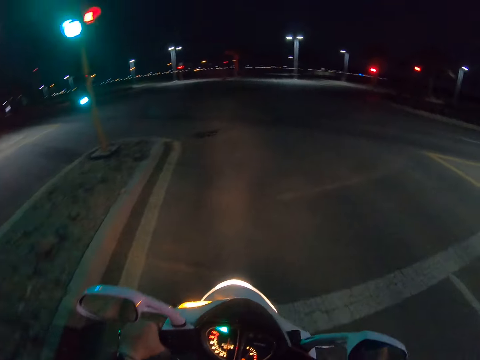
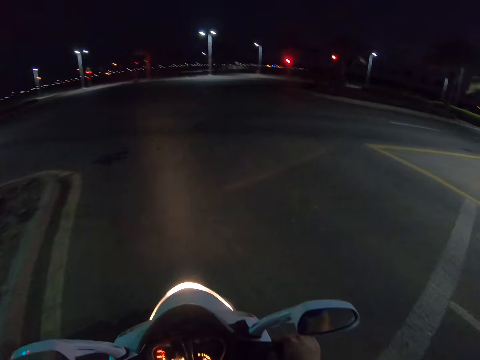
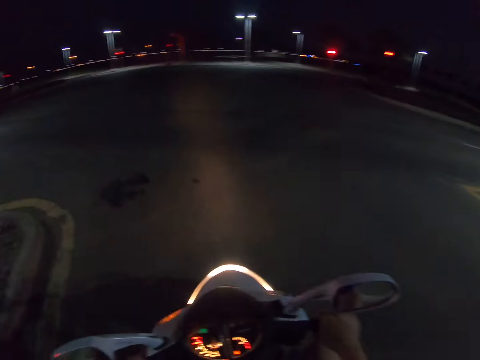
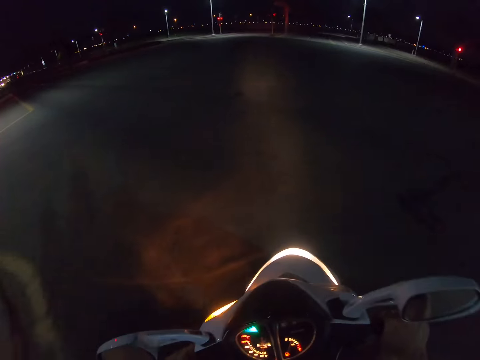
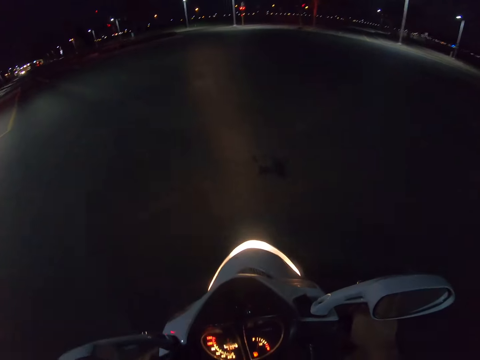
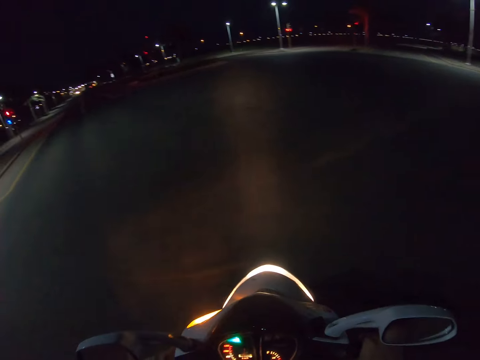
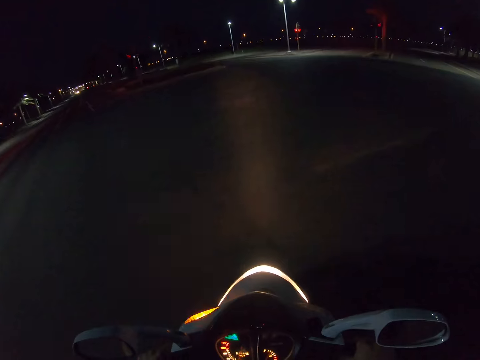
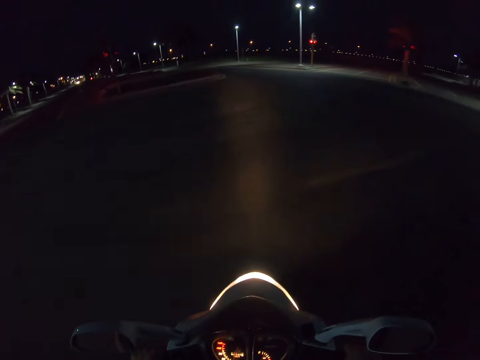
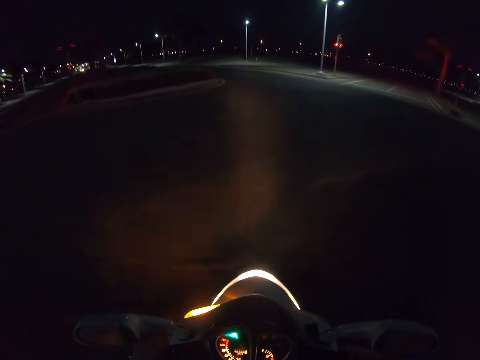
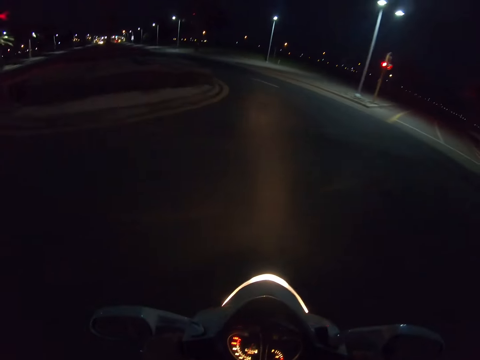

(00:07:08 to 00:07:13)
The camera wearer rides a motorbike on the road.

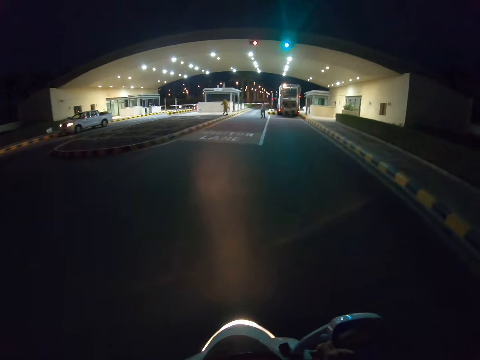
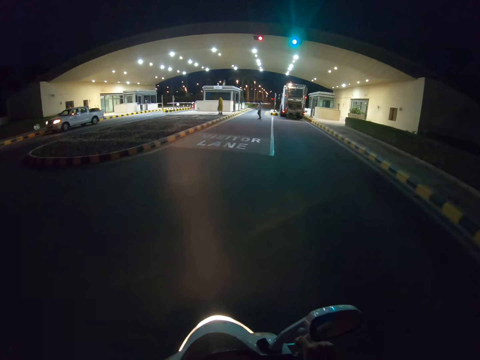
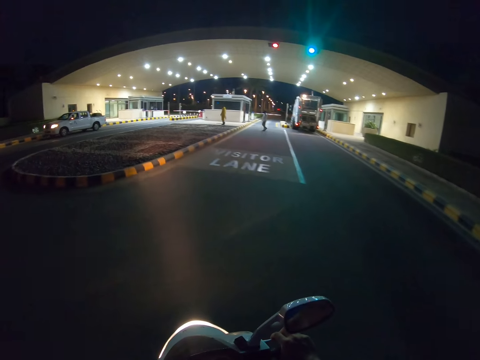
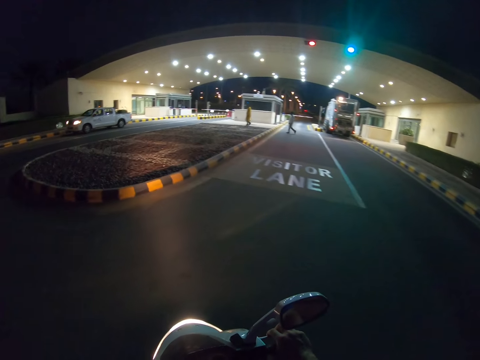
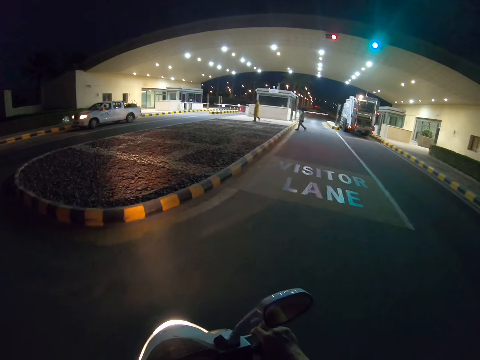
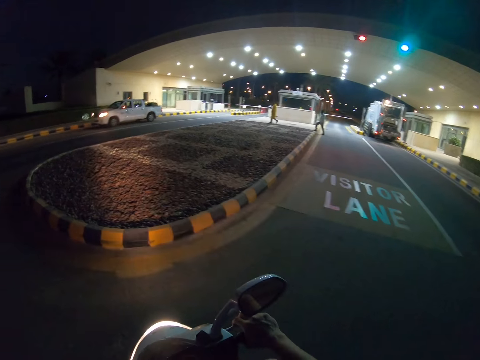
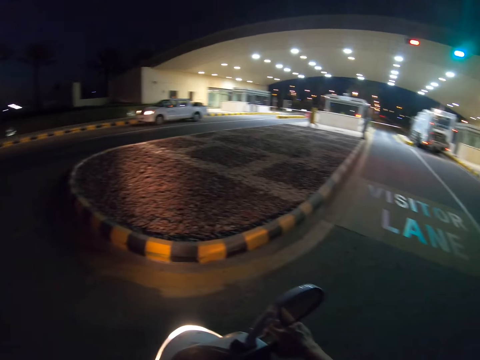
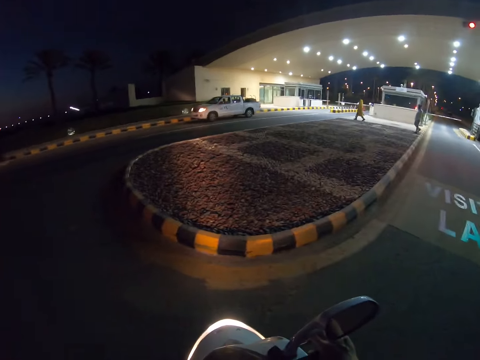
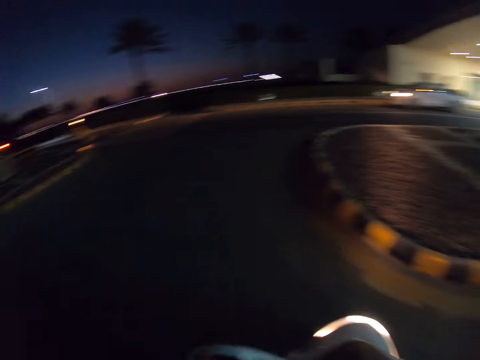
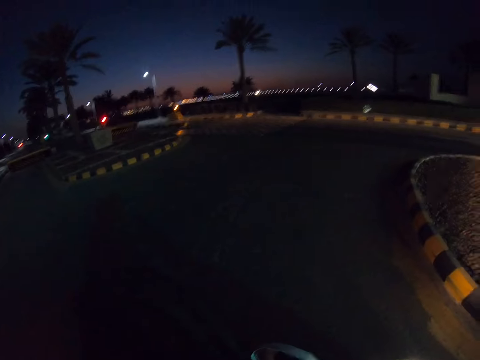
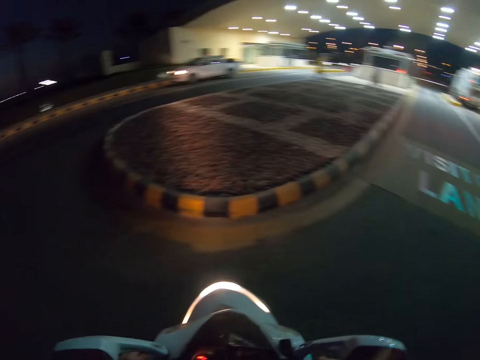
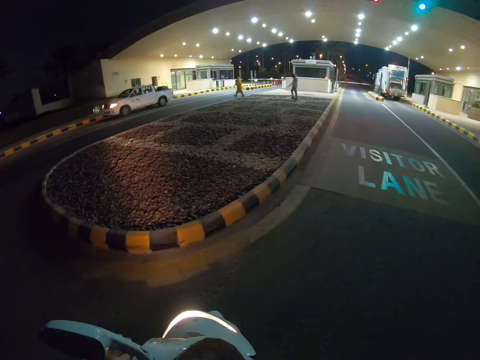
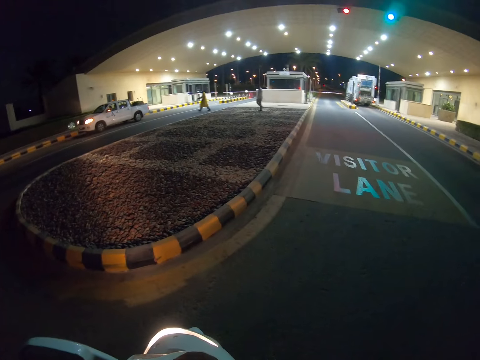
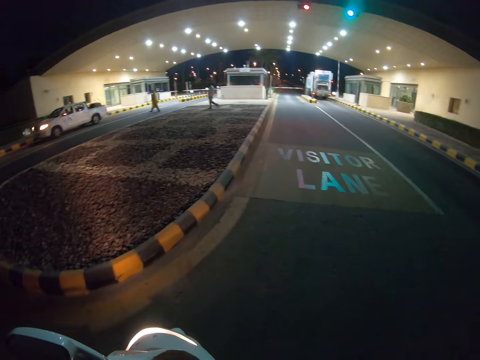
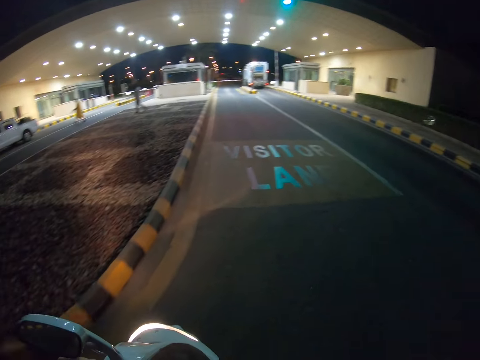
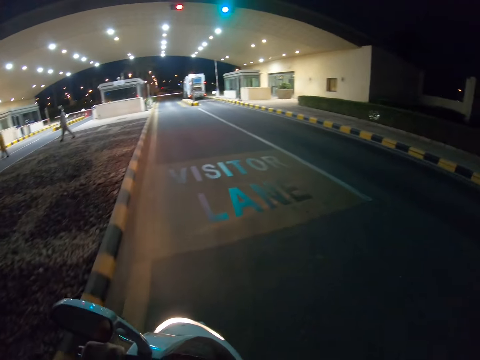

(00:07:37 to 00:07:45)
The camera wearer looks around the road. They ride a motorbike on the road.

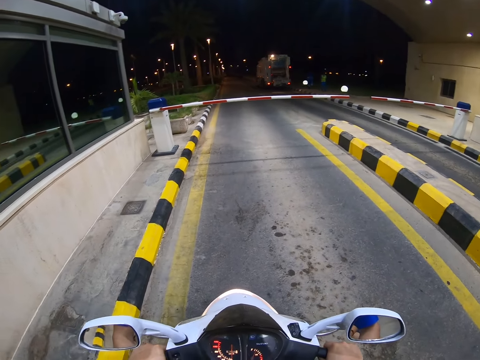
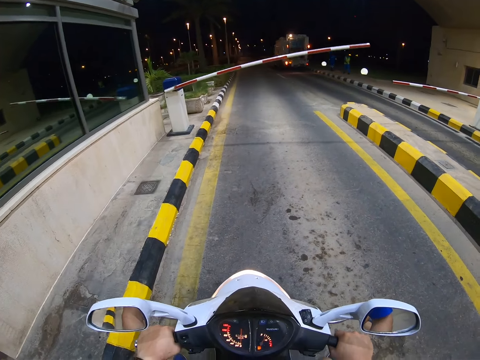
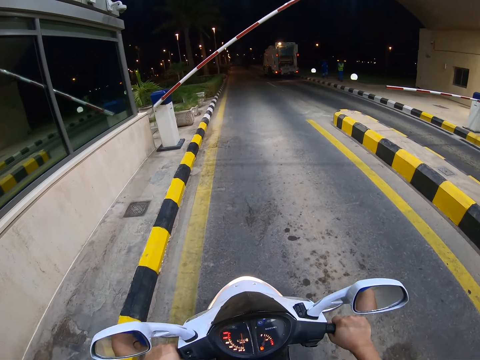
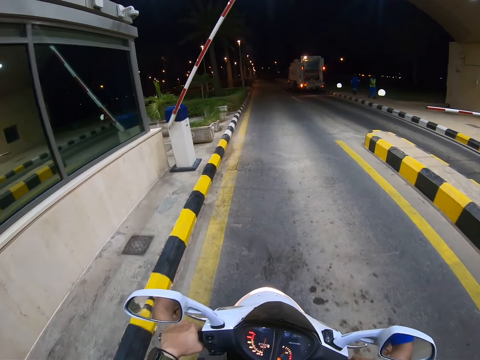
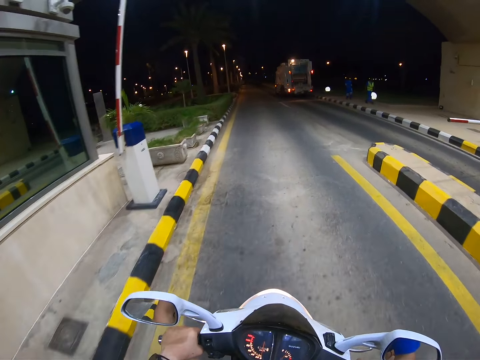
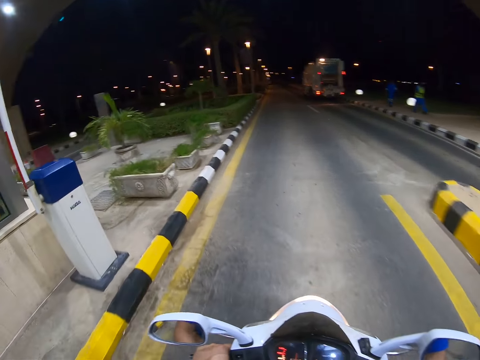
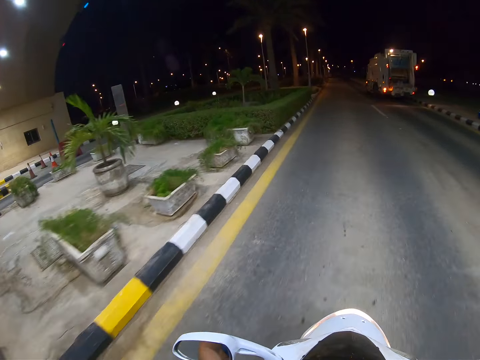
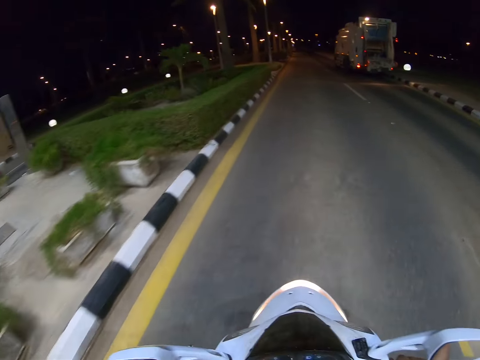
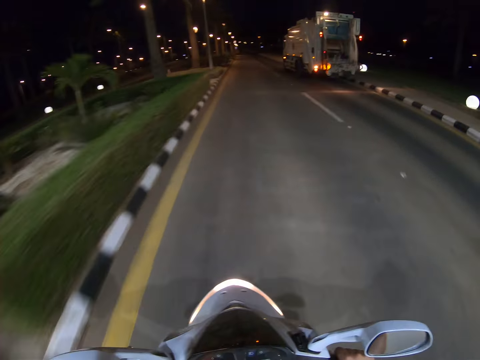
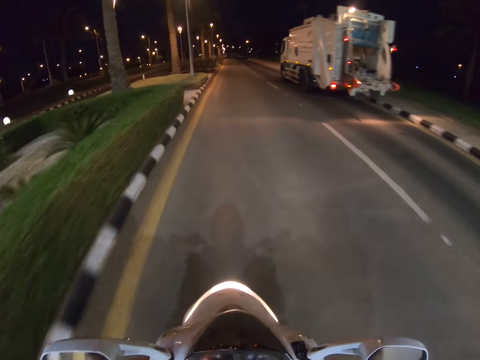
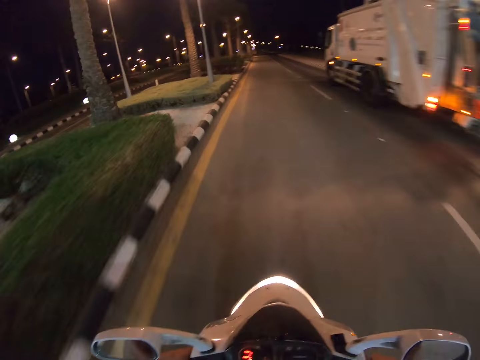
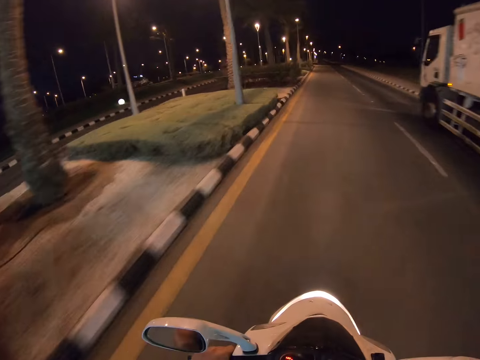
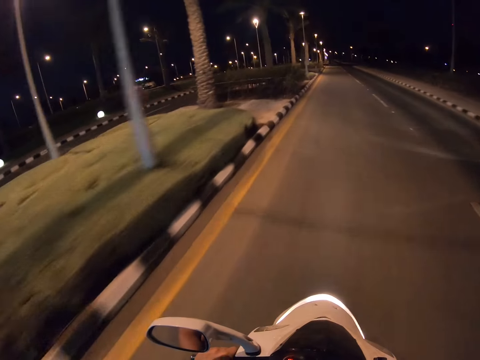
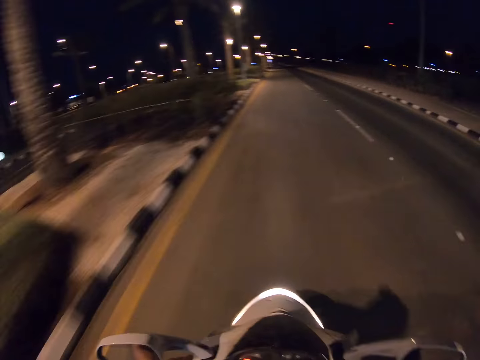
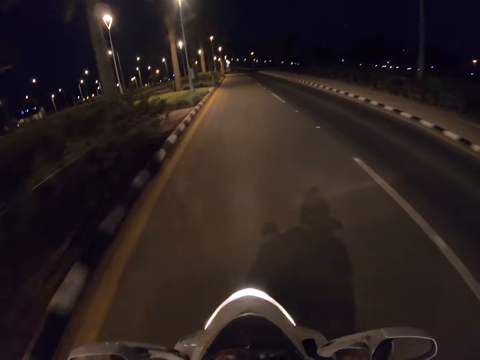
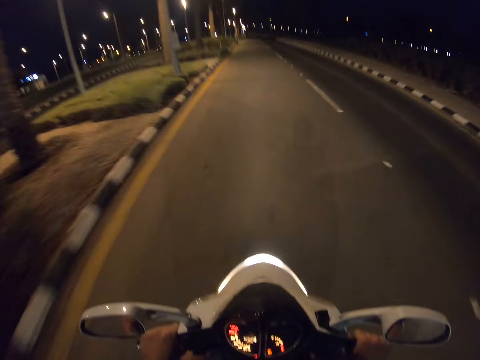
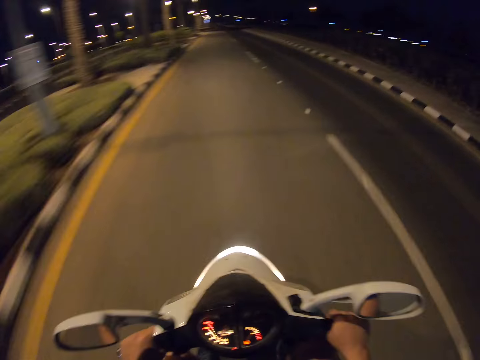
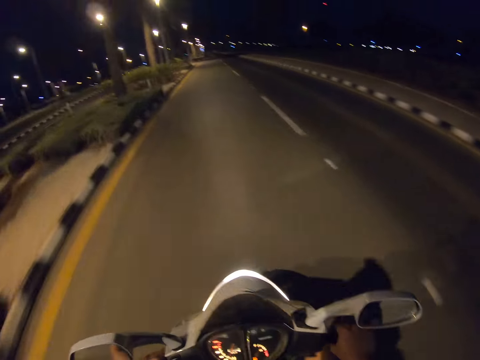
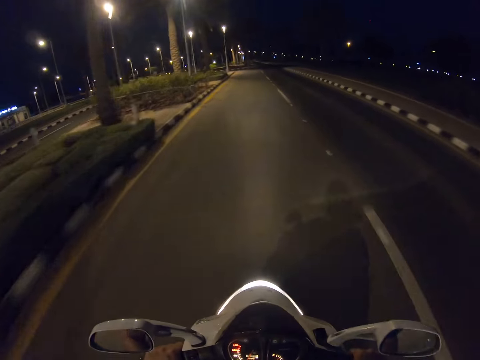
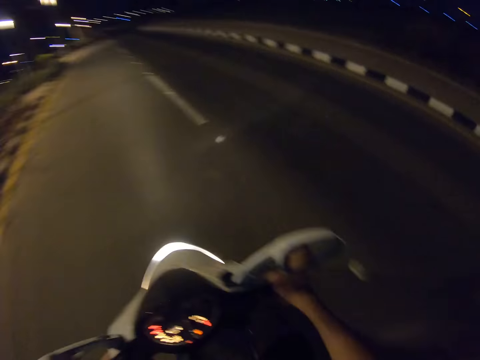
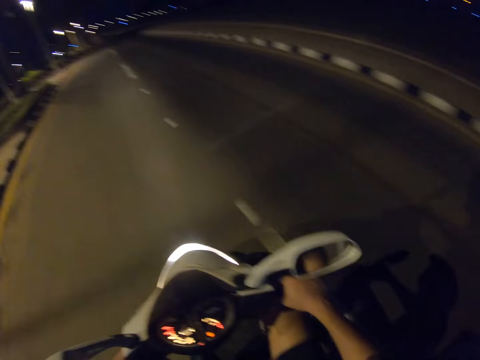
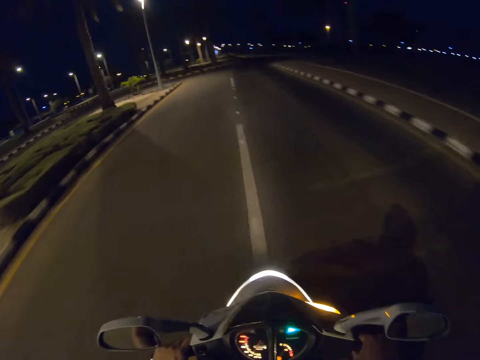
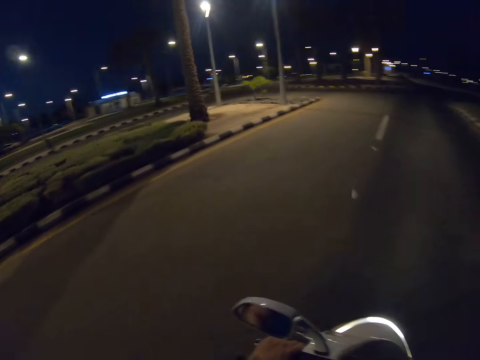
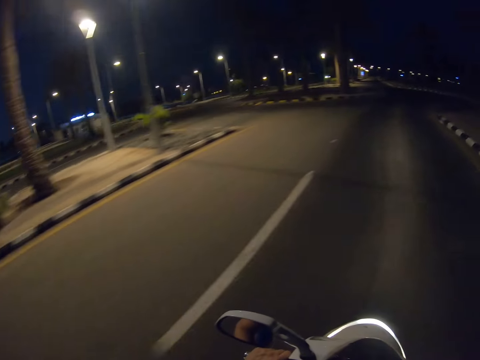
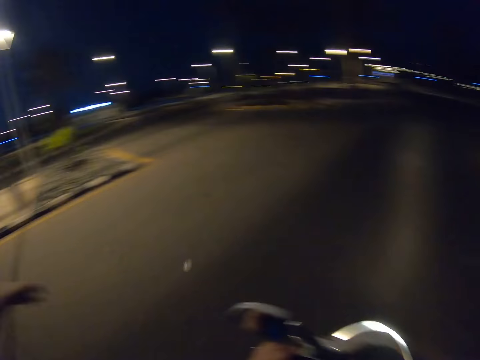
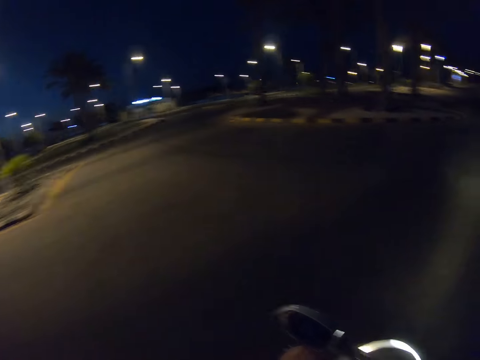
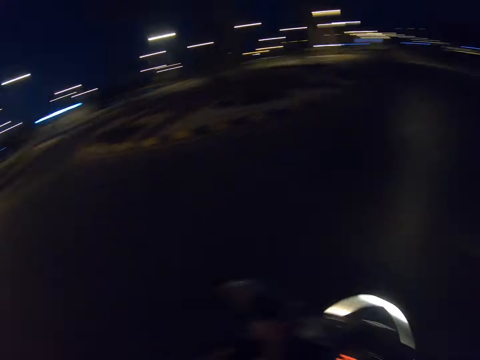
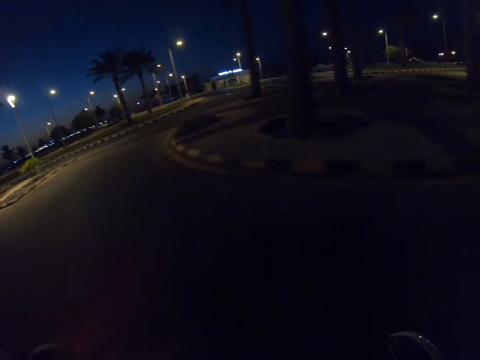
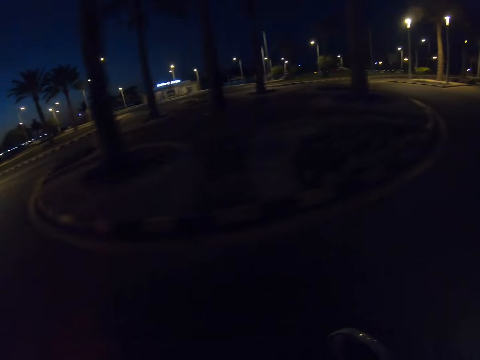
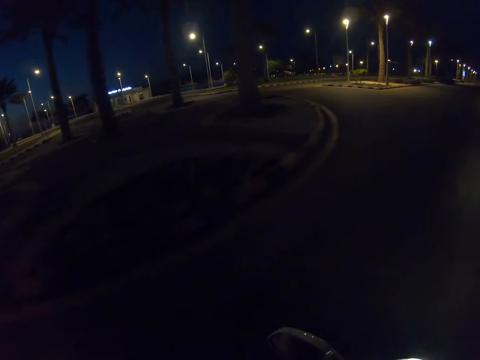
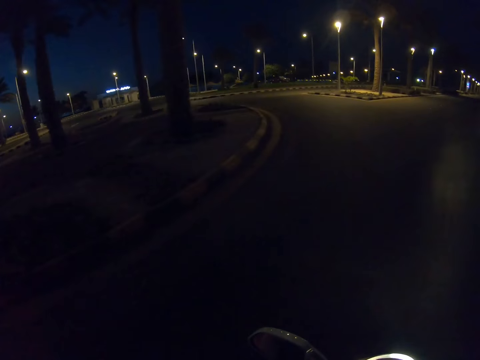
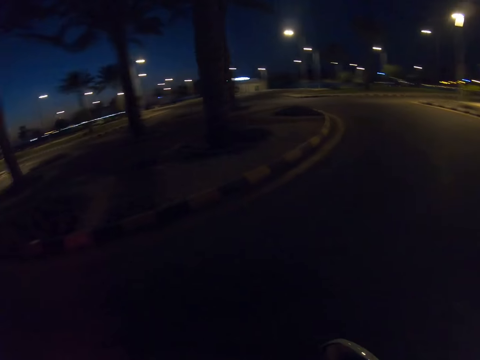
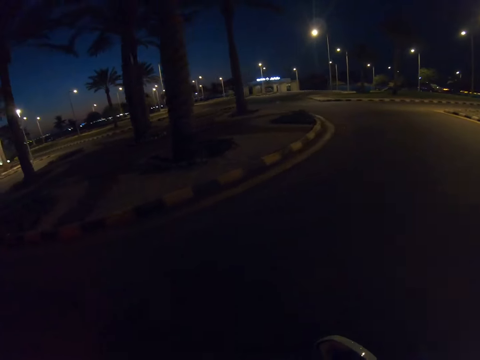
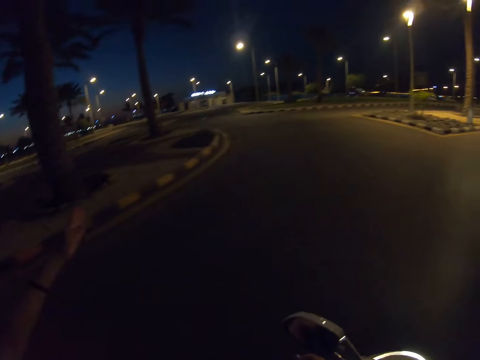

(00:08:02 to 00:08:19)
The camera wearer rides a motorbike on a toll station. They pass through a security check. They ride the motorbike on the road. They look around the road. They ride the motorbike on the road.
